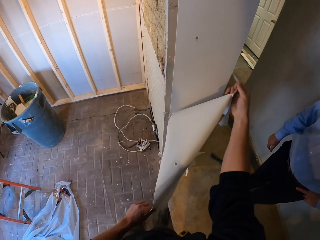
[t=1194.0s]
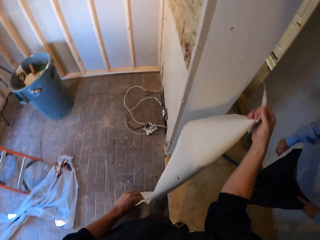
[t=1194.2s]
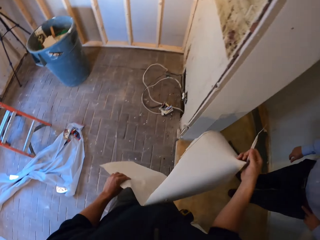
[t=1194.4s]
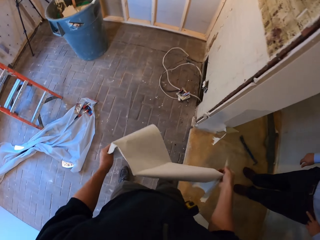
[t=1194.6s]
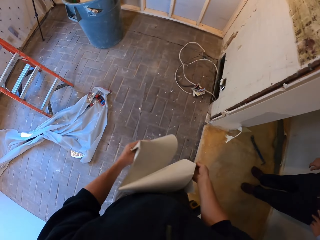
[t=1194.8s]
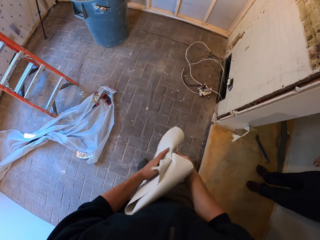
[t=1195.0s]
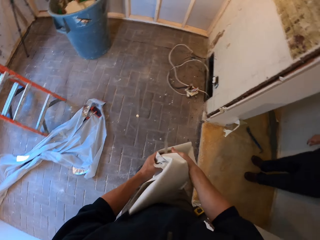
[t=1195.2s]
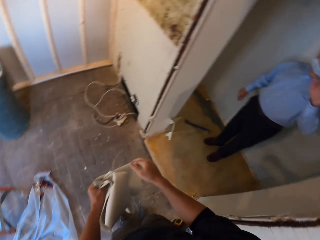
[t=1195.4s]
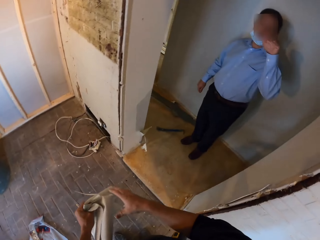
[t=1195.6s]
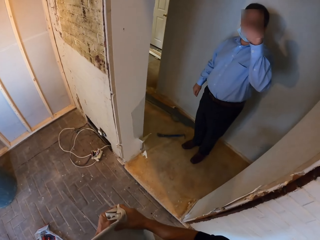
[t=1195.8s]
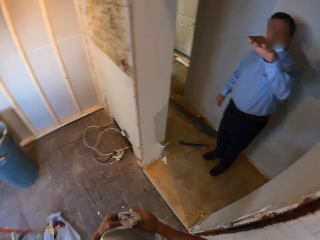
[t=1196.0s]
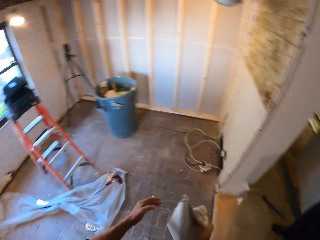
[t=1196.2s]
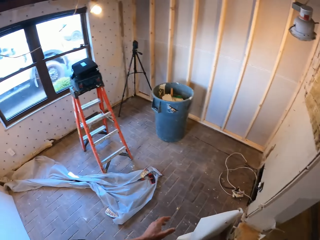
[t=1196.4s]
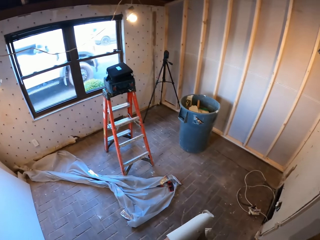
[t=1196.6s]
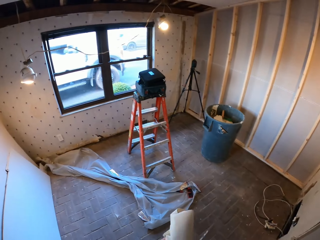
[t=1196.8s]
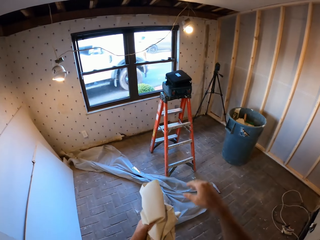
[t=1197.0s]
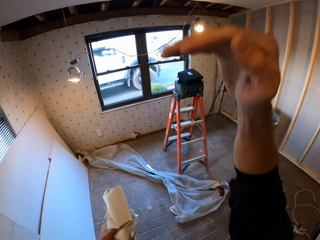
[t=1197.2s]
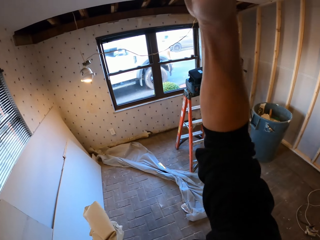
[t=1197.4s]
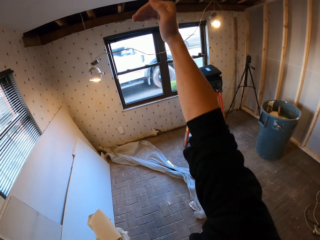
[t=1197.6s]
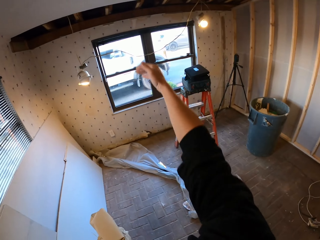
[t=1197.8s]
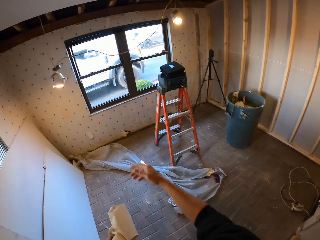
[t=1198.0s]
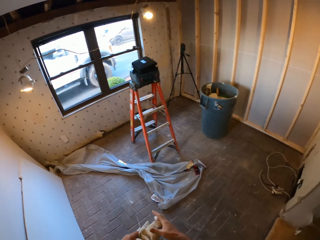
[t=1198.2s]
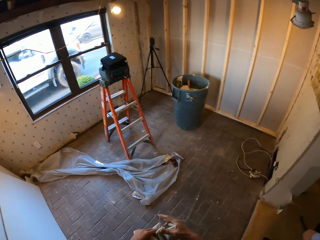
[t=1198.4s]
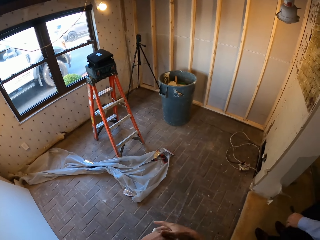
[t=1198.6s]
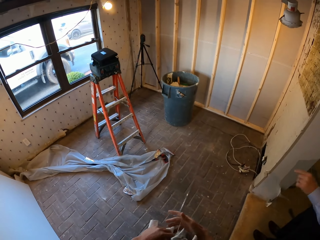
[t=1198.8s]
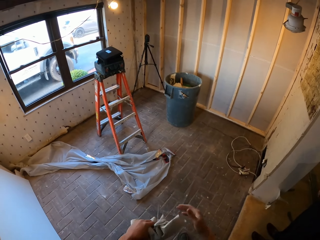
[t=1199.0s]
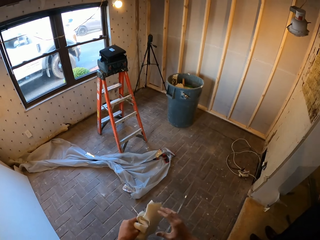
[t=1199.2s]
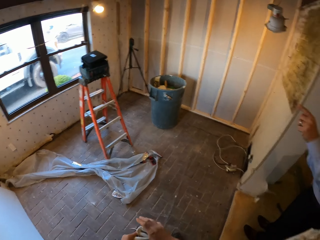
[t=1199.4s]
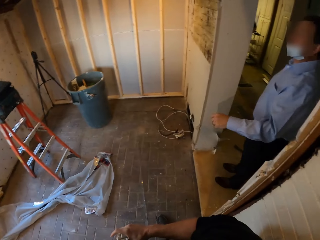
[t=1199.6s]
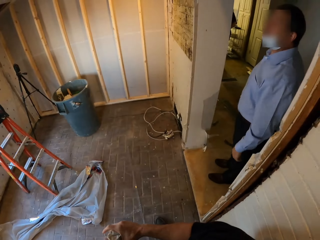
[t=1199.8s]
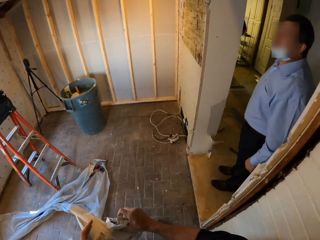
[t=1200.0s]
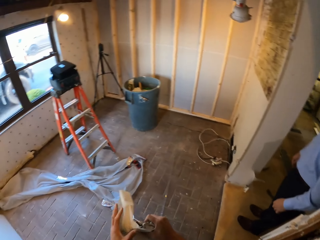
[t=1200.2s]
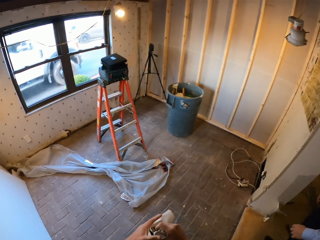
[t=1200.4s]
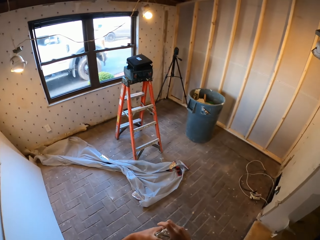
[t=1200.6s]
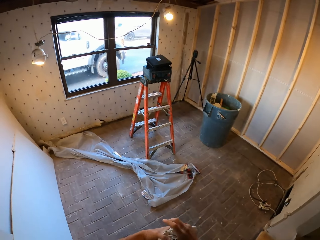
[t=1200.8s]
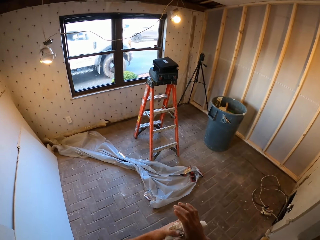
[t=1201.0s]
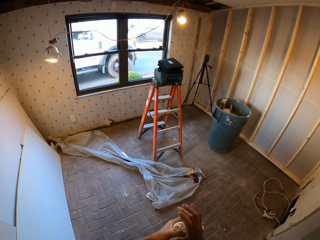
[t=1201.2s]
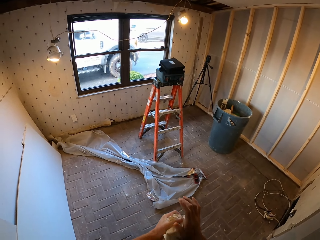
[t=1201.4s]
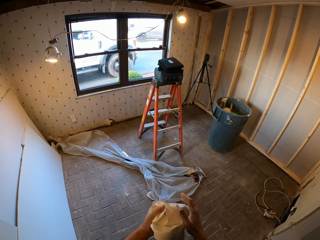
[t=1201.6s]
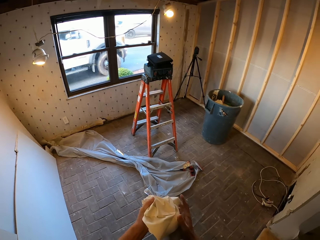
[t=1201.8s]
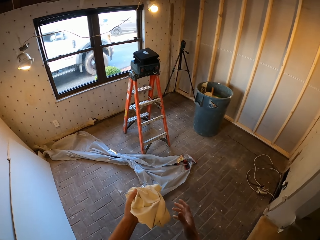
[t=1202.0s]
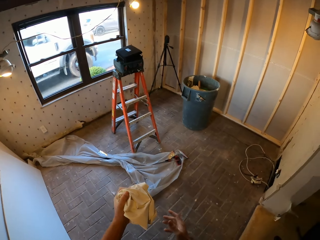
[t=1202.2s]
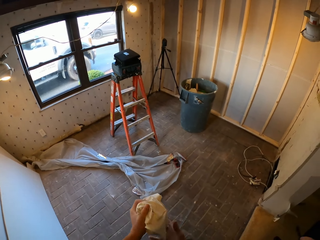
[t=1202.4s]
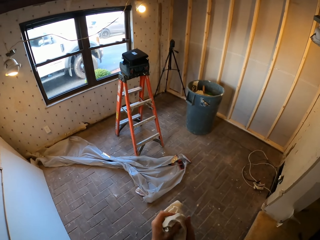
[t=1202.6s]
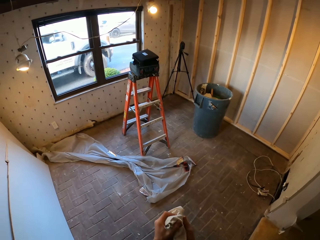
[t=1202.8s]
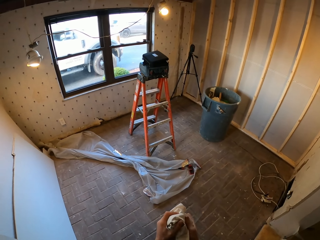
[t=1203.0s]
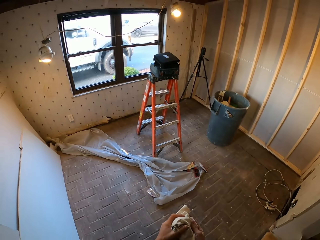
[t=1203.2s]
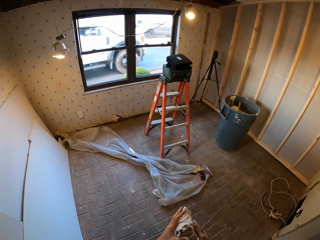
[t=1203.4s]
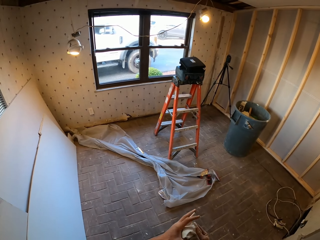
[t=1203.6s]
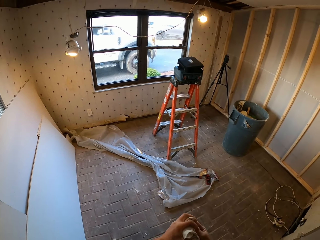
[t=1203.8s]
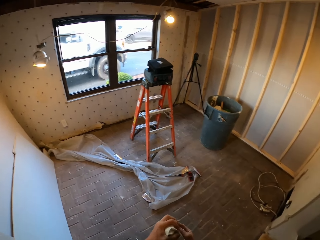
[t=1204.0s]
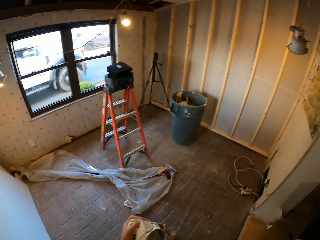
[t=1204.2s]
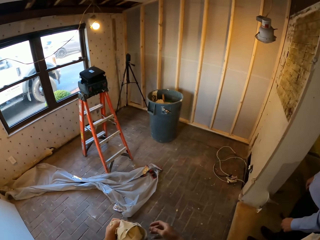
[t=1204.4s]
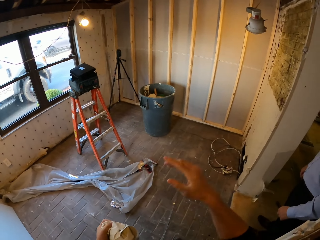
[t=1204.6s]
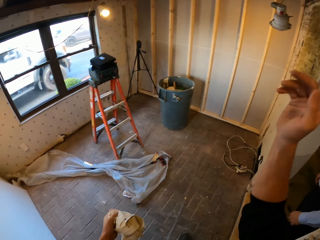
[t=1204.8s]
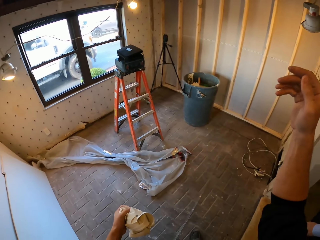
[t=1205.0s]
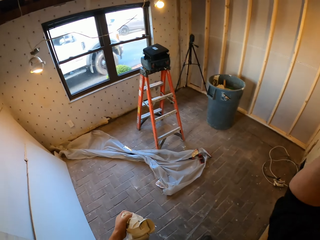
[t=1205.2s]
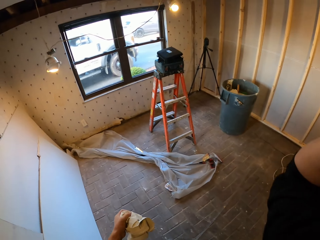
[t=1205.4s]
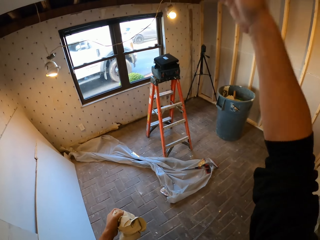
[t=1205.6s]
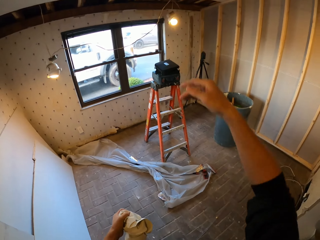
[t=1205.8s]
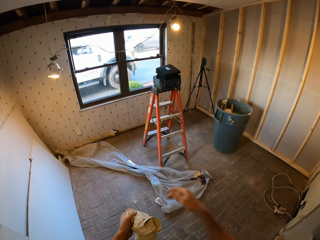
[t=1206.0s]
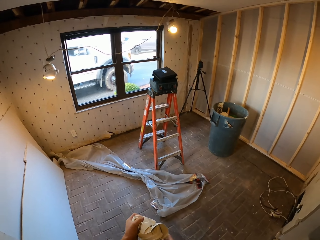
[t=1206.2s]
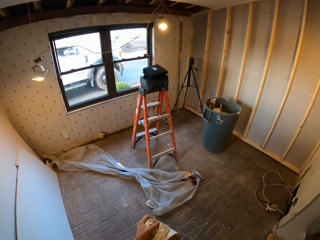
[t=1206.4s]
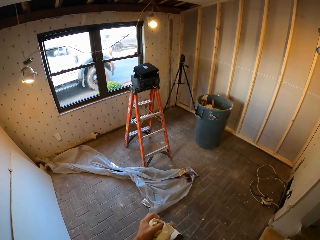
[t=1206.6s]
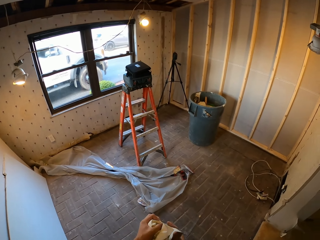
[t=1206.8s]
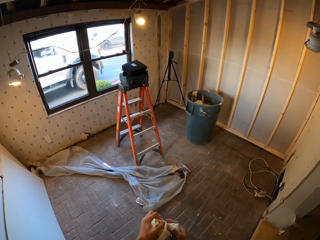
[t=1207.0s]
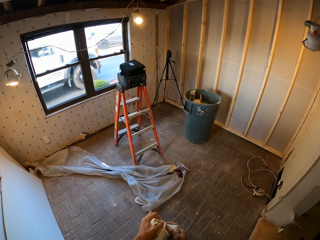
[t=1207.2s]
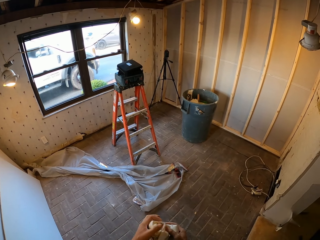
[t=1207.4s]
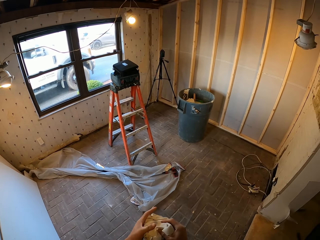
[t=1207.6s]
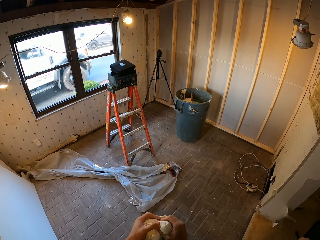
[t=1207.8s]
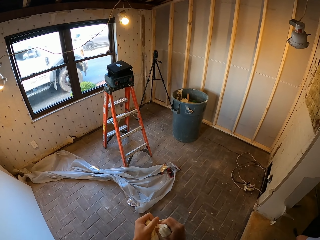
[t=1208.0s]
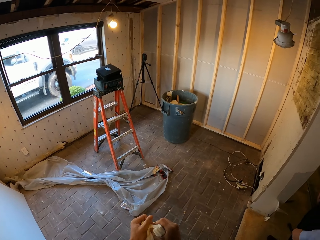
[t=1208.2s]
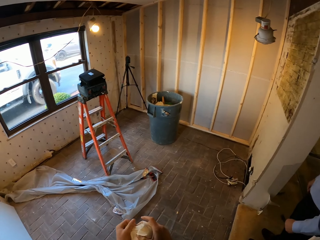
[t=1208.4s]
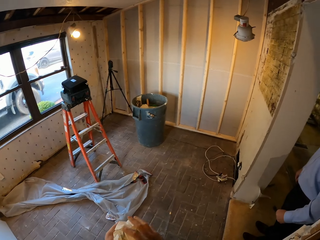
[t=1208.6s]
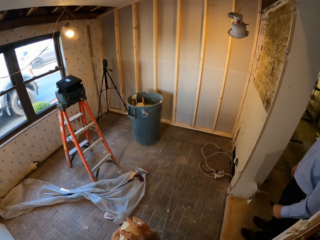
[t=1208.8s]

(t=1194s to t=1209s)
The camera wearer folds the wallpaper. He speaks with gestures. He folds the sticker and raises his hands.

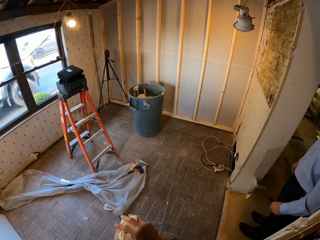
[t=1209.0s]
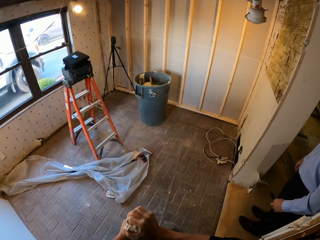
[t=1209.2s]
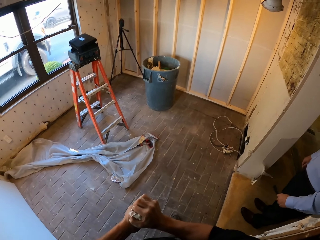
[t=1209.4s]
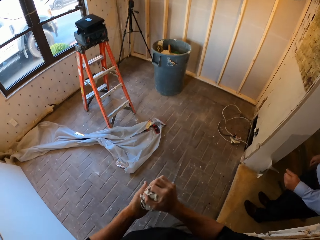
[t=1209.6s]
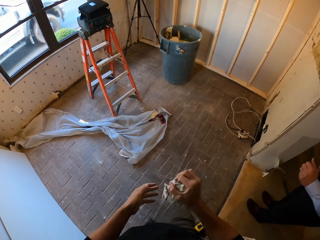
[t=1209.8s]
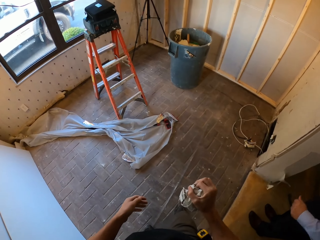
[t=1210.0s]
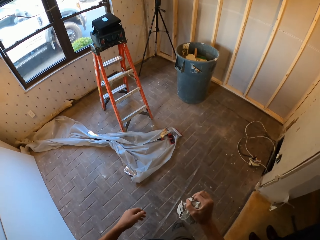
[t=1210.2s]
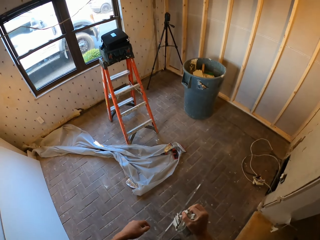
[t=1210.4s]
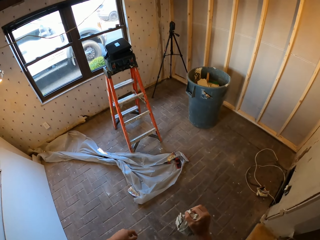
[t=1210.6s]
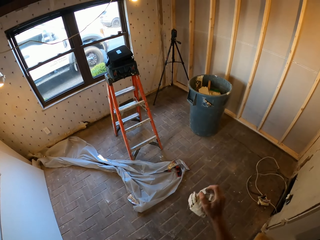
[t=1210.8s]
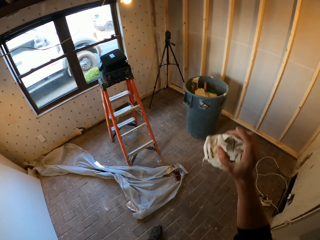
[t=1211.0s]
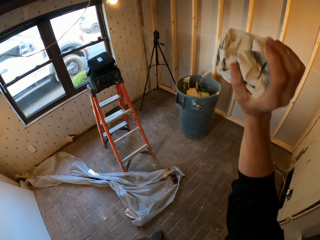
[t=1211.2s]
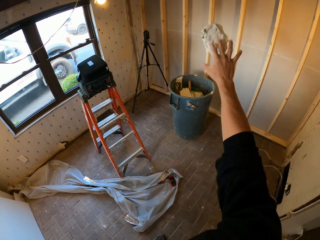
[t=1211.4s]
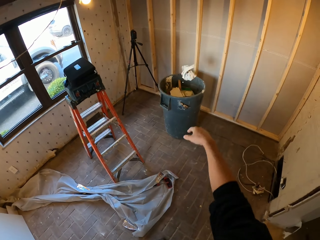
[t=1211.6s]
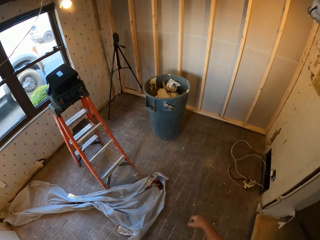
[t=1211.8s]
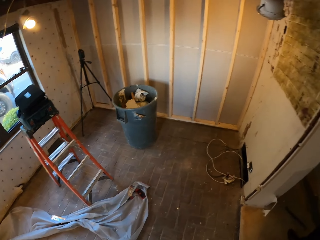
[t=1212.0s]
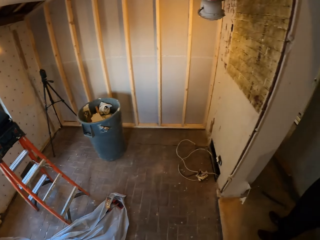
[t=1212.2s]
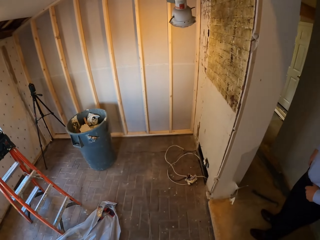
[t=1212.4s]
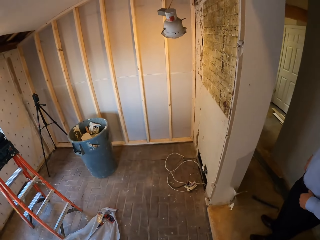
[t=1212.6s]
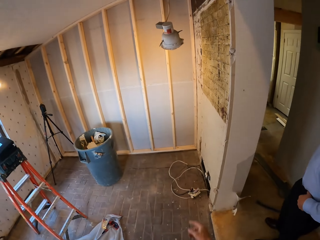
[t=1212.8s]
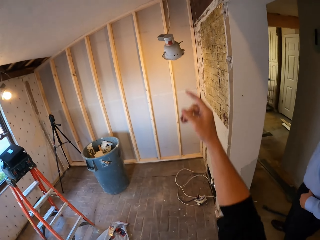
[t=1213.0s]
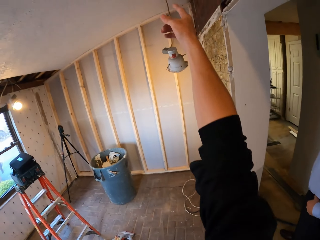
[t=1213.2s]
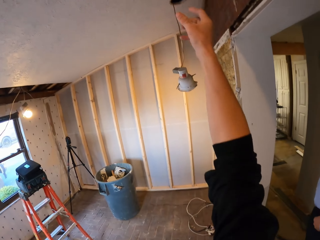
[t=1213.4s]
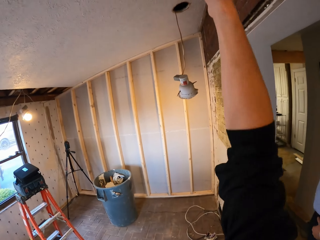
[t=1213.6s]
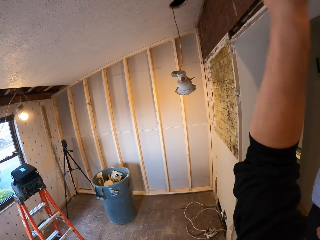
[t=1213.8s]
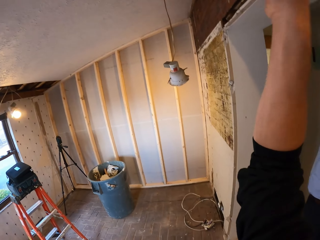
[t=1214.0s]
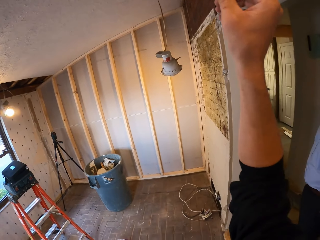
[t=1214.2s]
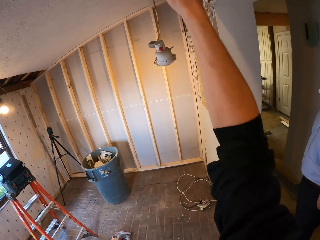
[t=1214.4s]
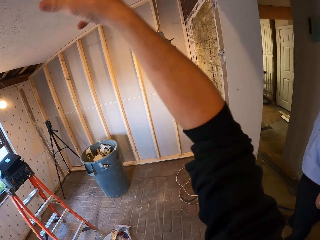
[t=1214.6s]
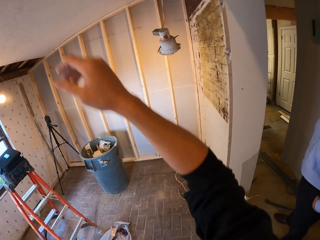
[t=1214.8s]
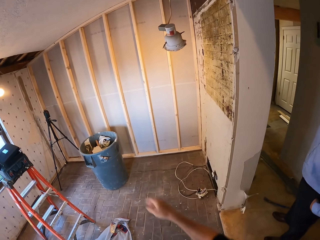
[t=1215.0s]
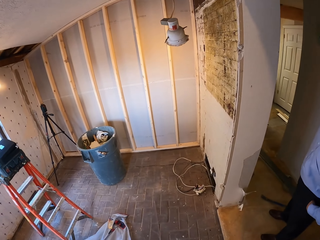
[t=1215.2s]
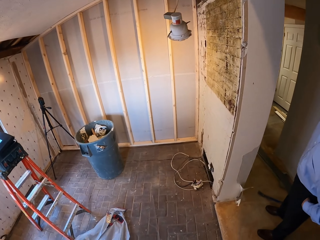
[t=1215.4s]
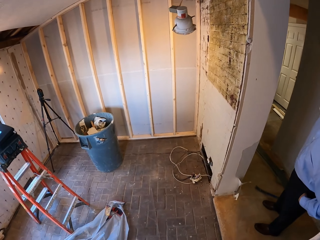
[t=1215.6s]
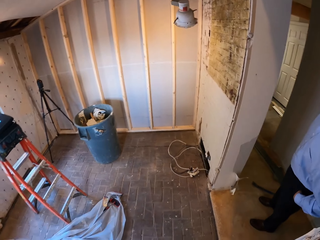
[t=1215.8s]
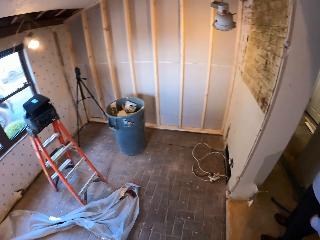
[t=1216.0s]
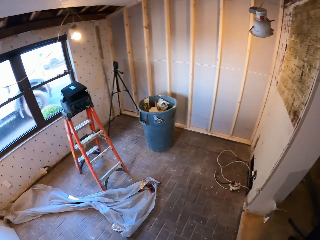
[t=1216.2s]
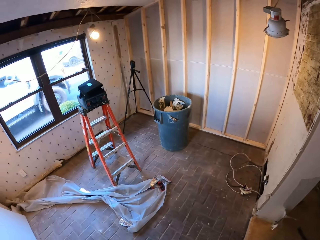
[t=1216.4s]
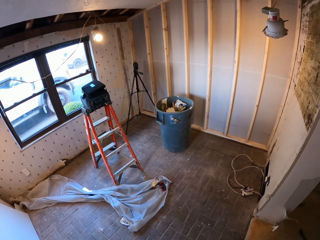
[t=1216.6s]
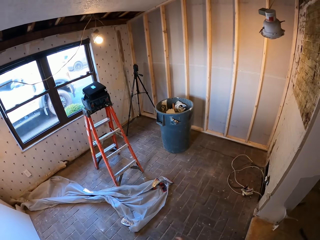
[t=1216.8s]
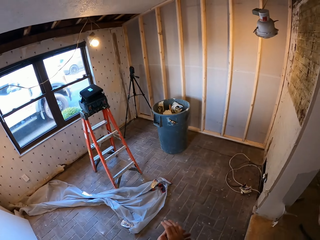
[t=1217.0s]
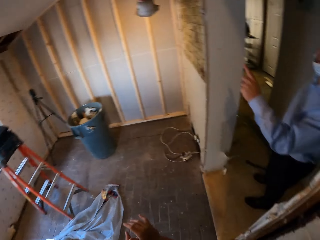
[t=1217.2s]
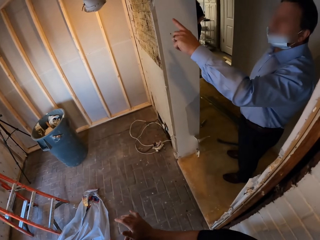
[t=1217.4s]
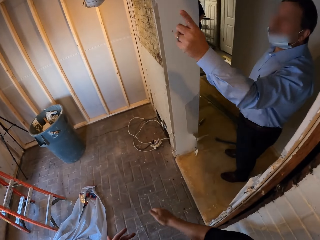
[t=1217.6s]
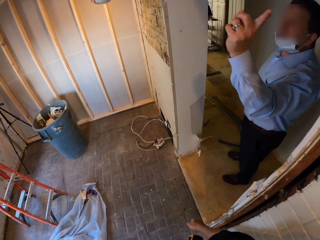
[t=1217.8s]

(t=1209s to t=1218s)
The camera wearer throws the wallpaper in the dustbin. They speak with gestures. A man speaks with gestures.
